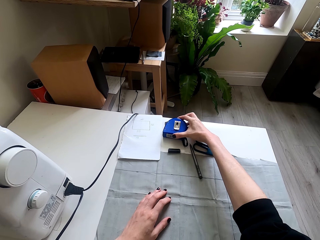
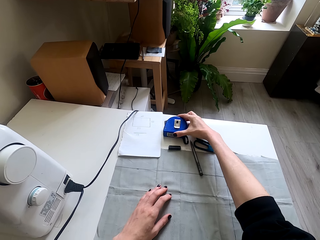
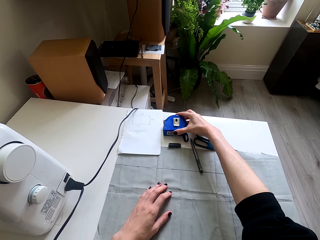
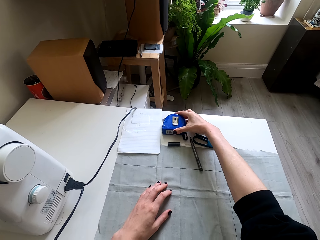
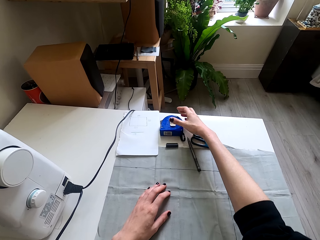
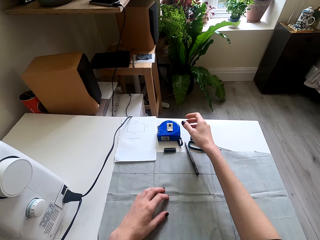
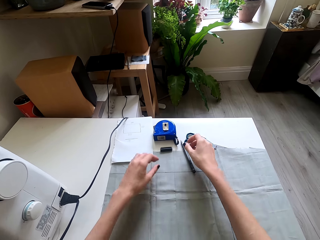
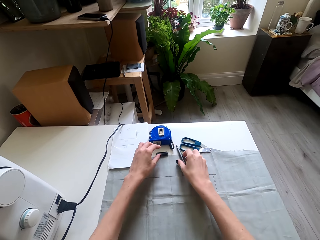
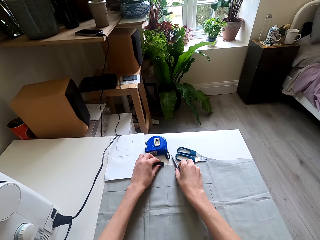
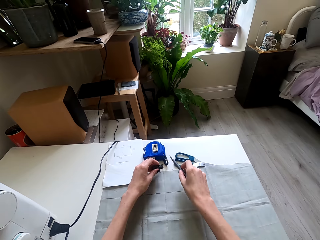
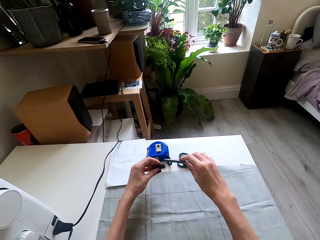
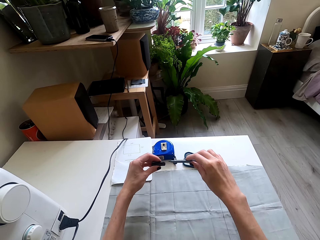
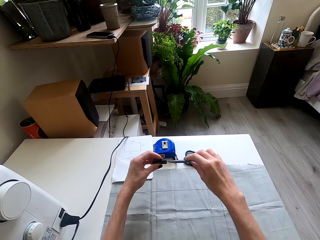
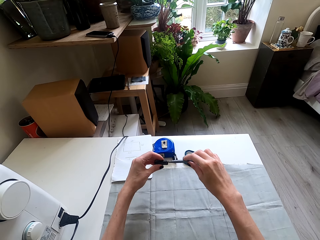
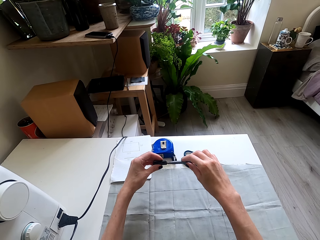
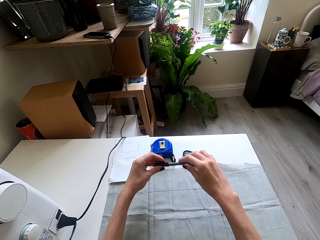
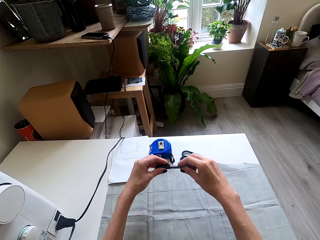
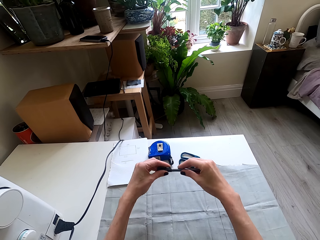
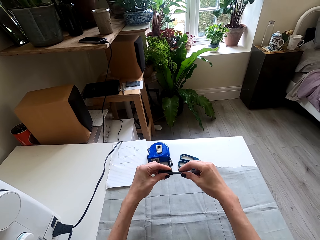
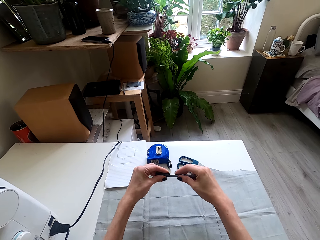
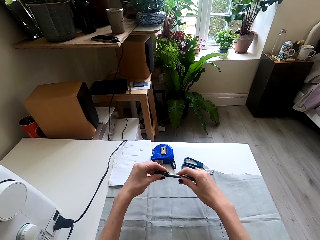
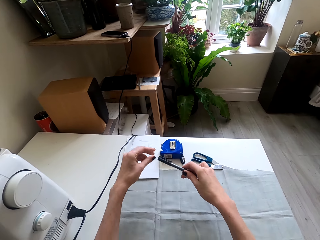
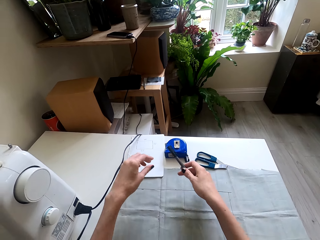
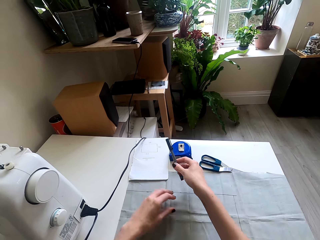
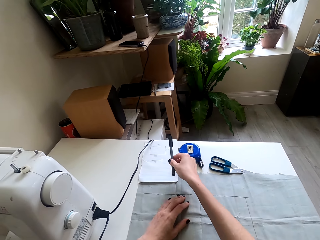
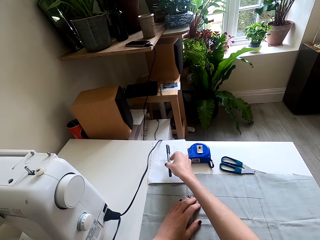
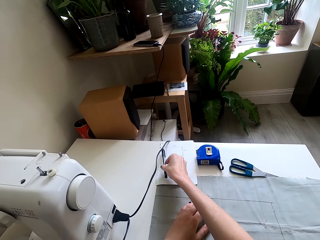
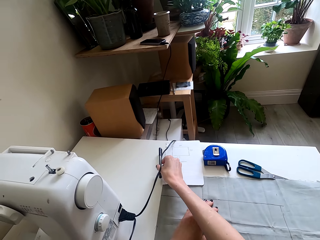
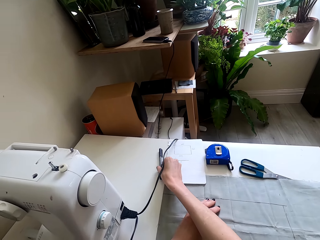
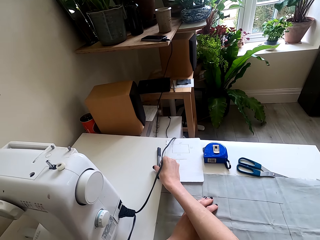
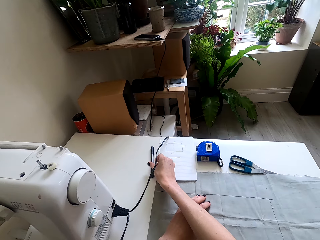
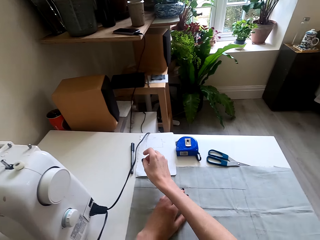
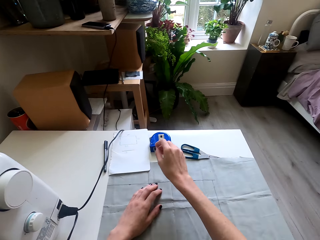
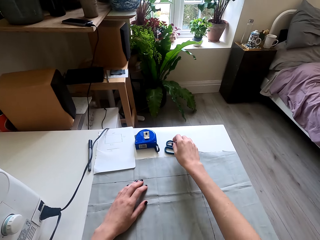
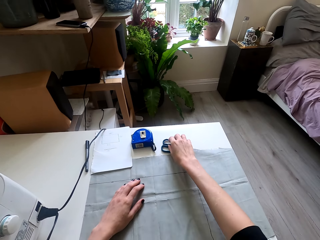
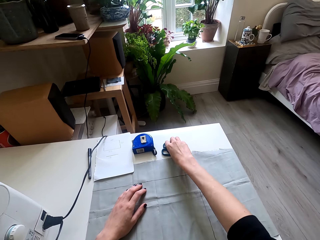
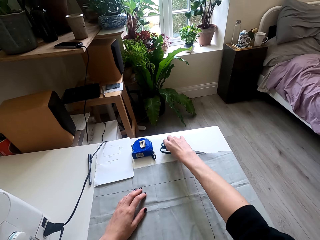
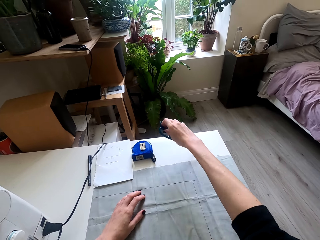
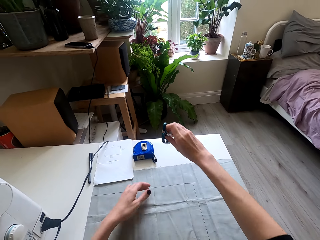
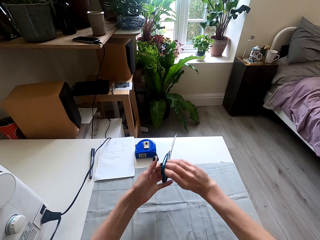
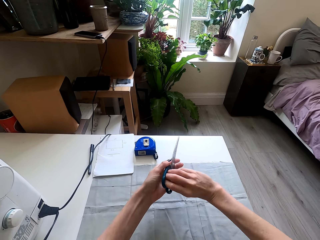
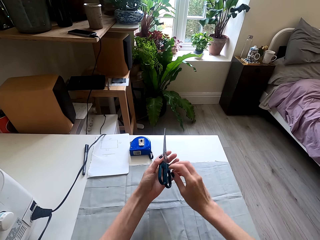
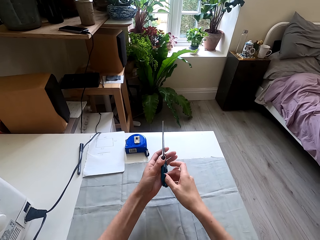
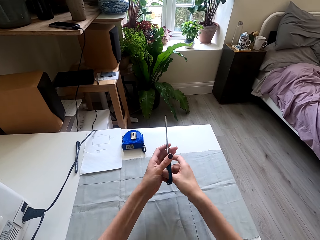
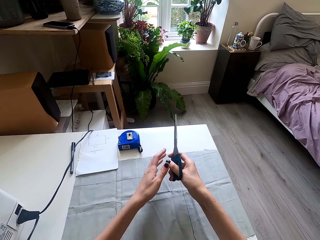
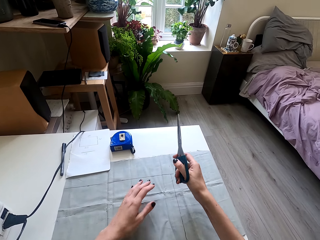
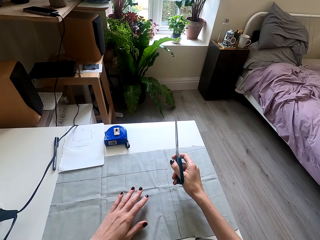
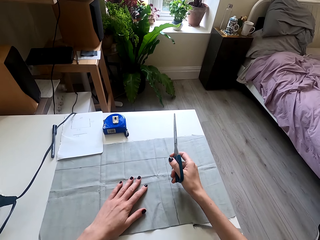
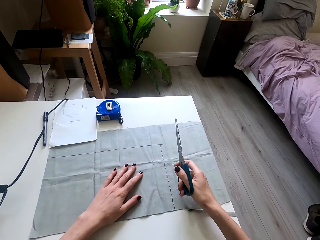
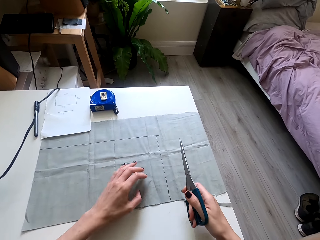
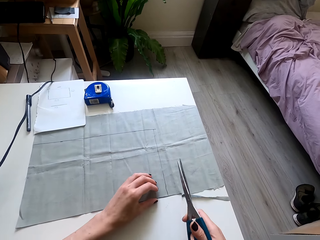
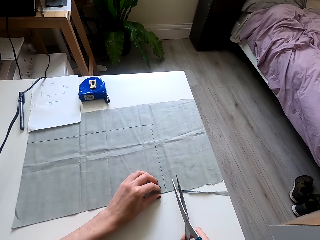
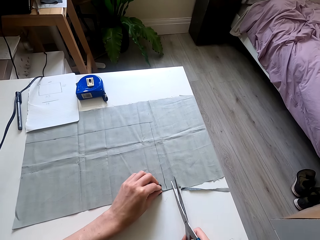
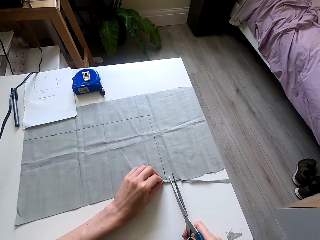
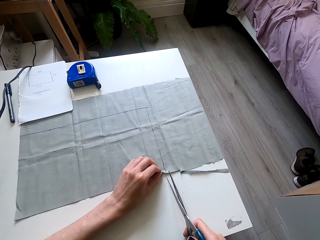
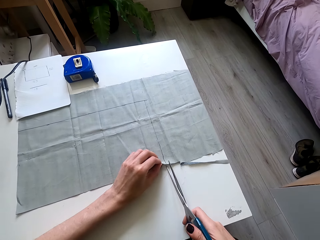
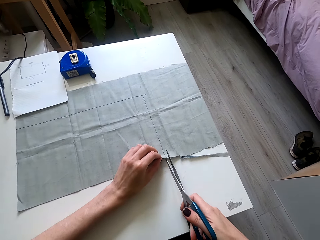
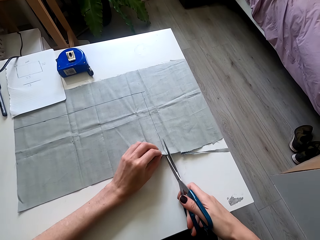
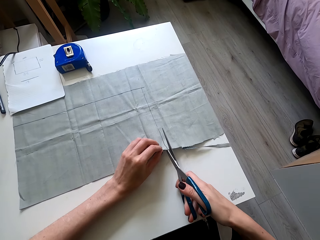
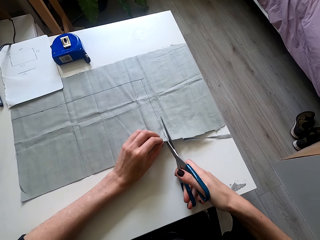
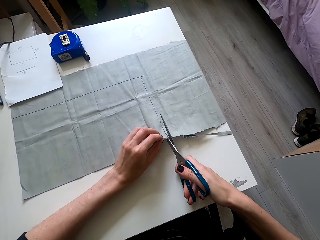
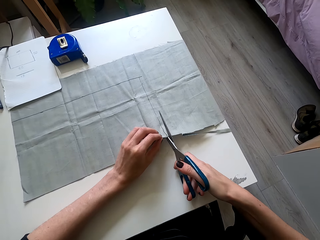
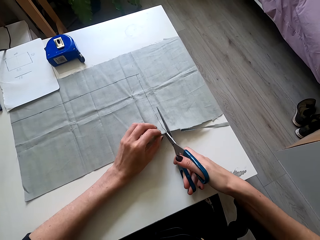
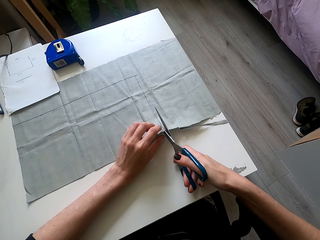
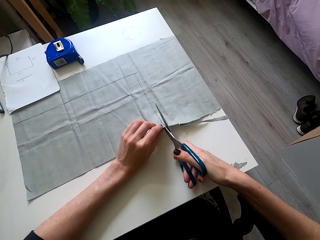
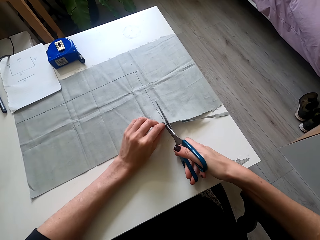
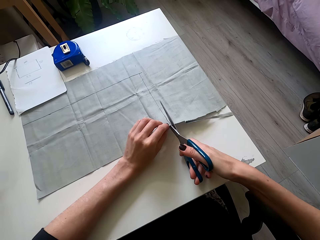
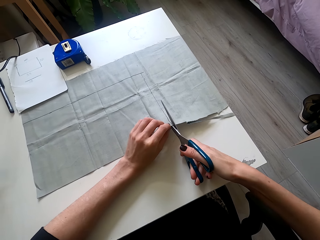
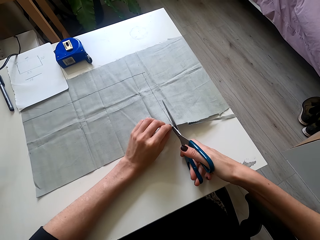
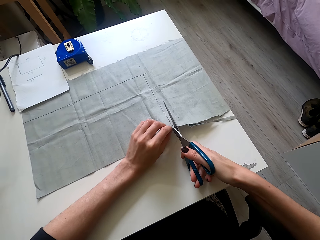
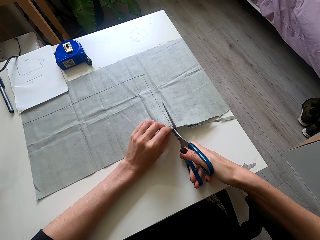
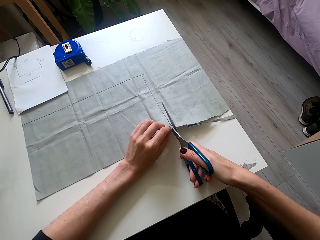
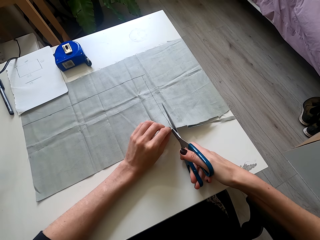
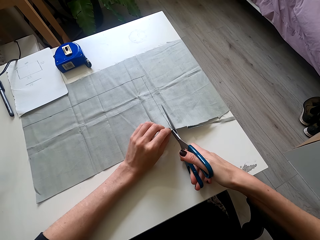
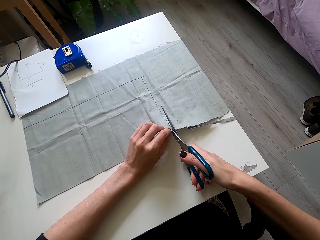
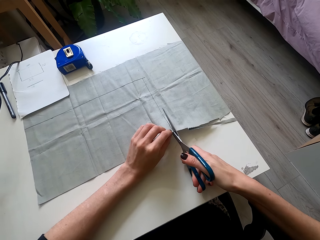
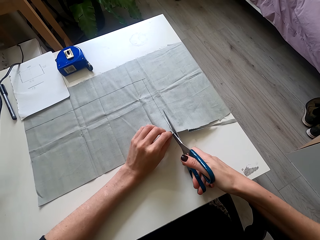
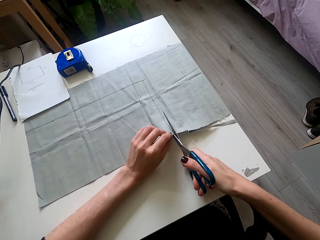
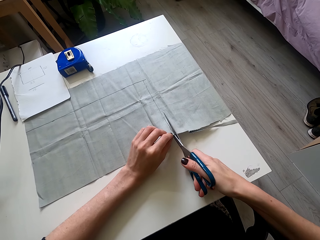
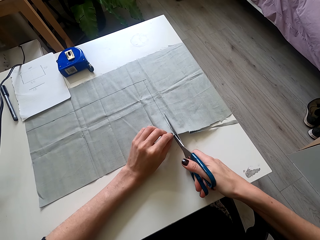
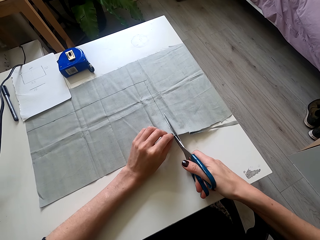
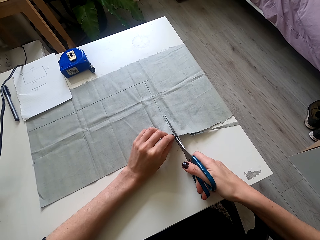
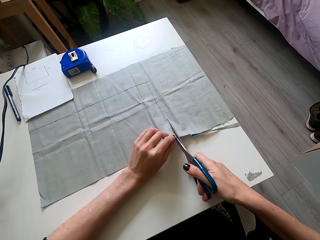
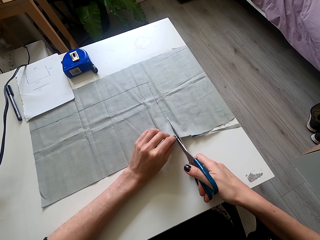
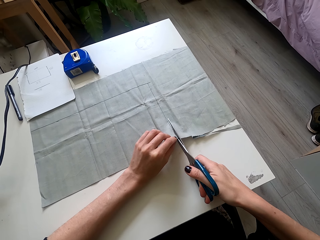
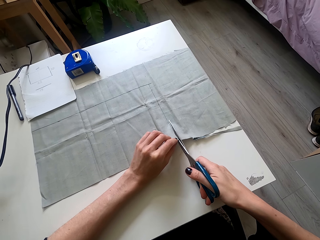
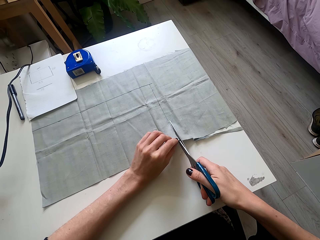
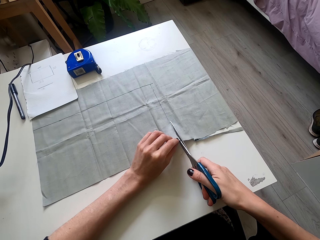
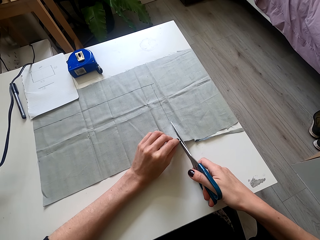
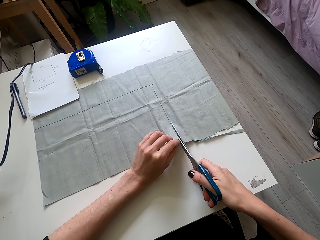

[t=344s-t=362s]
The camera wearer places the tape measure on the sewing table. They move both hands. They lift the pen. They close the pen. They lift the pen. They place the pen on the sewing table. They move the right hand. They pick up the scissors. They lift the scissors. They hold the scissors with both hands. They move the left hand. They move the scissors. They lift the cloth. They cut the cloth with the scissors.

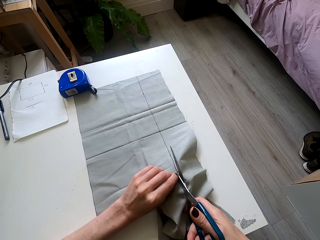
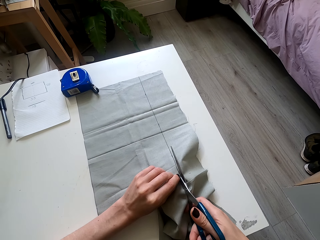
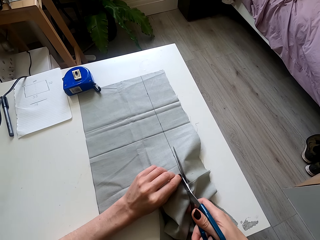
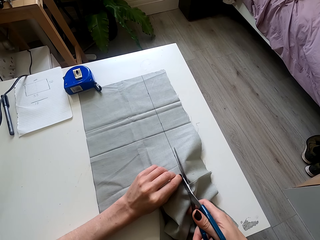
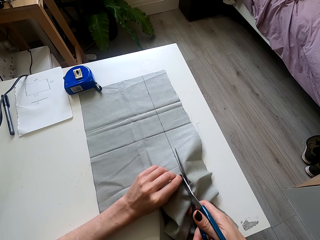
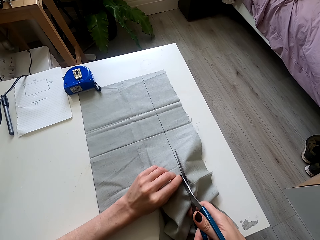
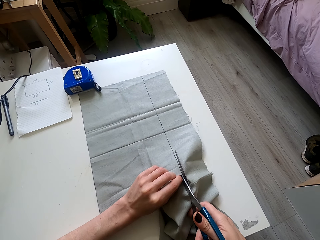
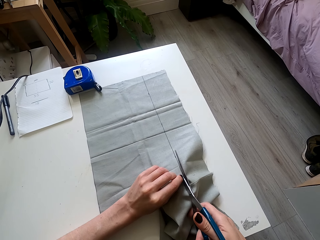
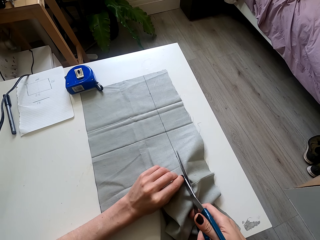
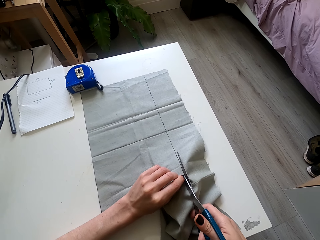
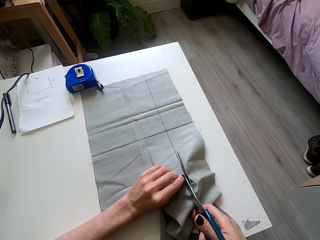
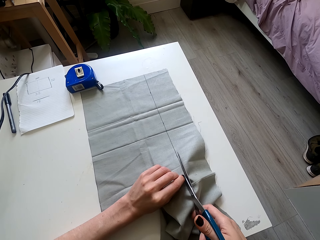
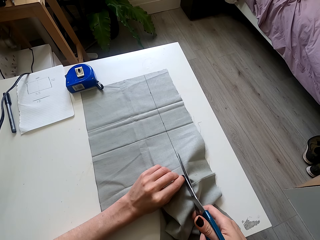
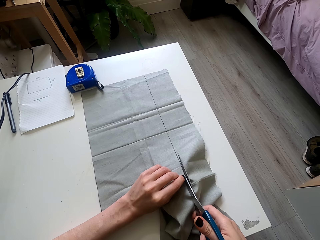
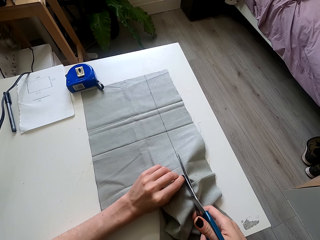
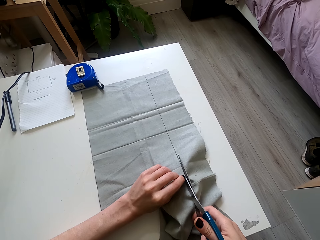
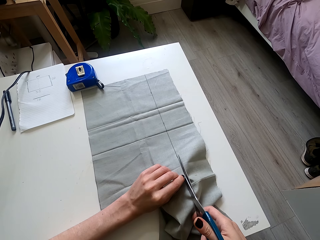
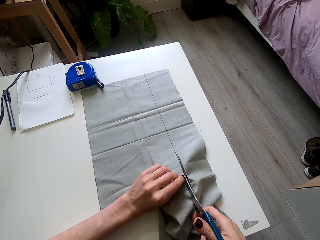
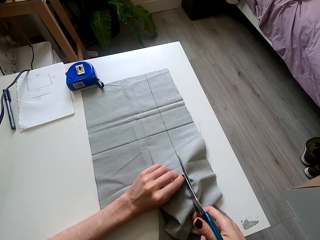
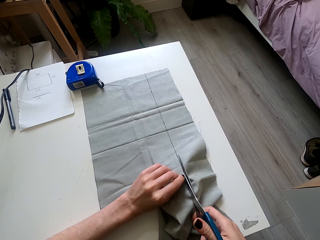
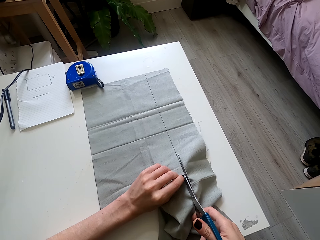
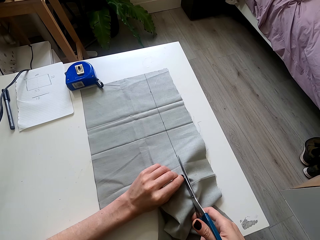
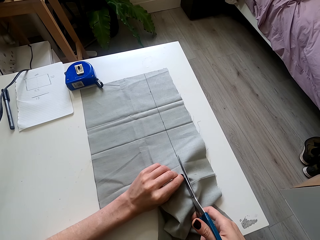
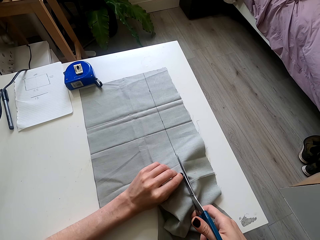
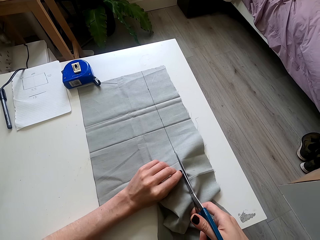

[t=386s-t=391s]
The camera wearer cuts the cloth with scissors.
